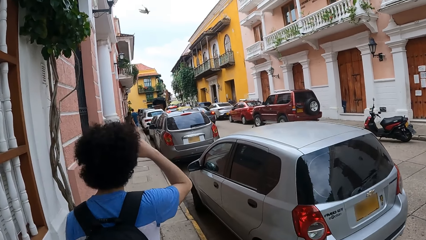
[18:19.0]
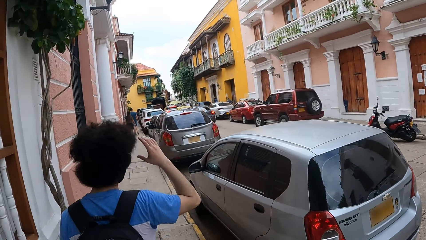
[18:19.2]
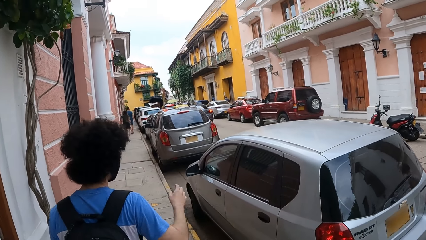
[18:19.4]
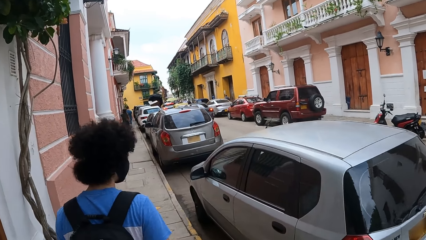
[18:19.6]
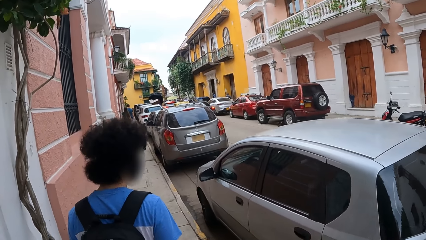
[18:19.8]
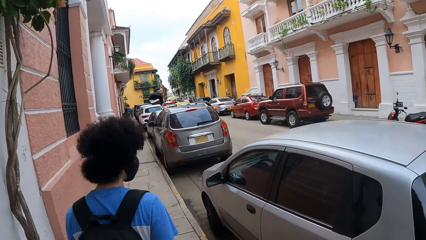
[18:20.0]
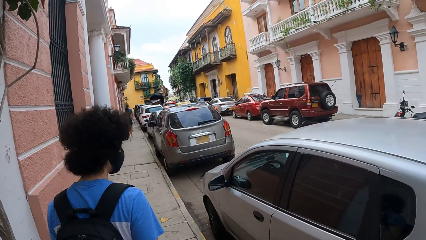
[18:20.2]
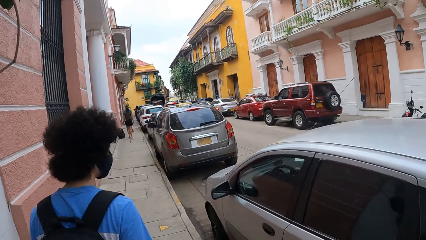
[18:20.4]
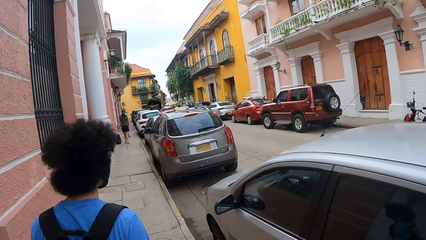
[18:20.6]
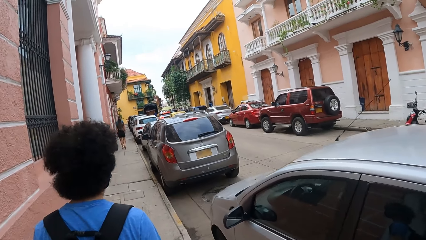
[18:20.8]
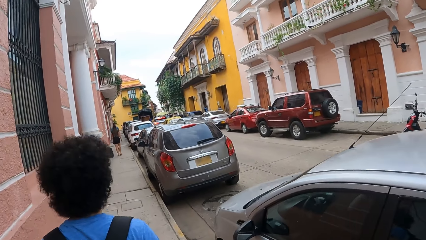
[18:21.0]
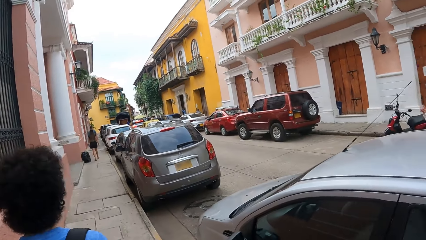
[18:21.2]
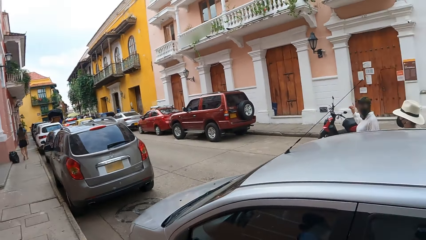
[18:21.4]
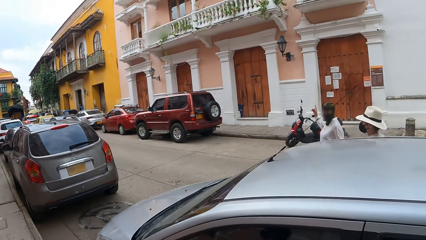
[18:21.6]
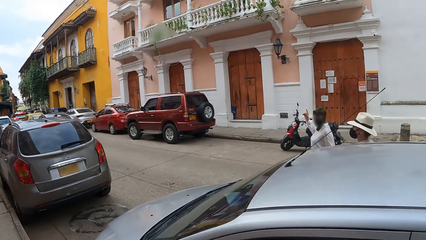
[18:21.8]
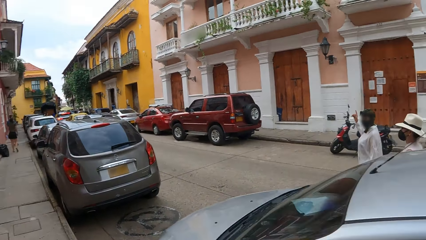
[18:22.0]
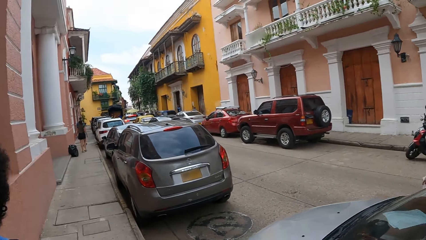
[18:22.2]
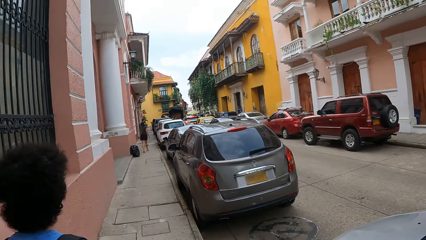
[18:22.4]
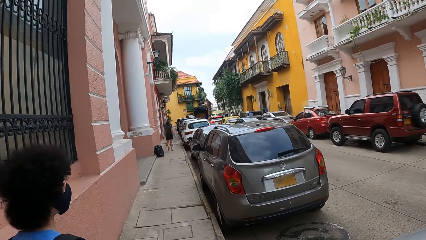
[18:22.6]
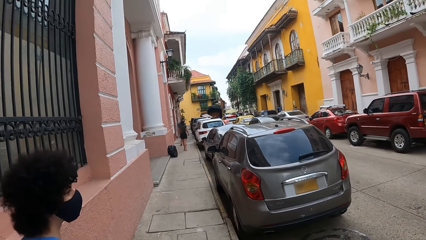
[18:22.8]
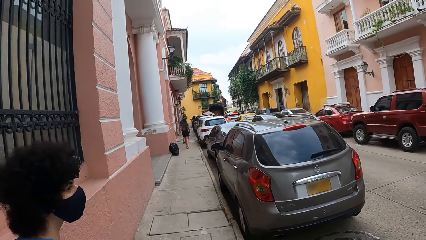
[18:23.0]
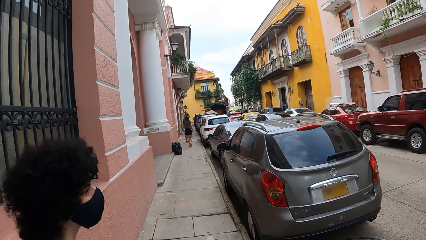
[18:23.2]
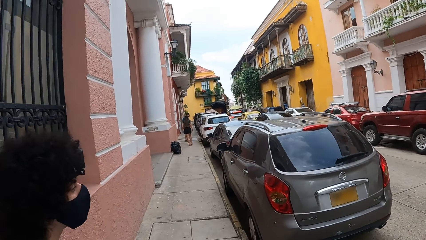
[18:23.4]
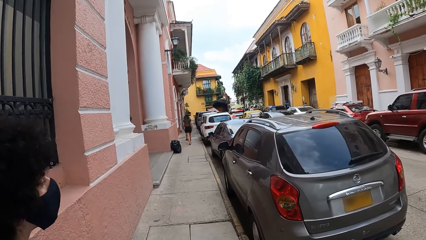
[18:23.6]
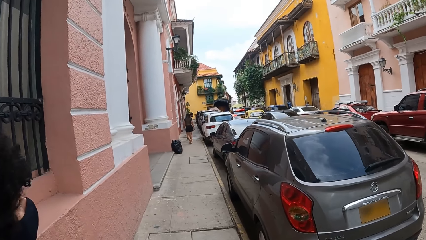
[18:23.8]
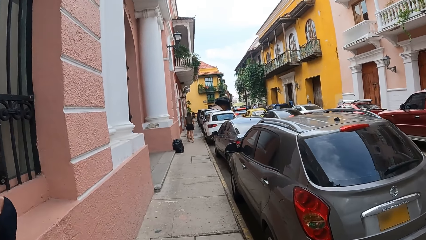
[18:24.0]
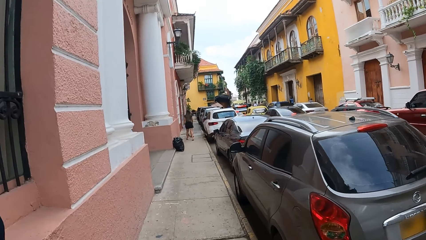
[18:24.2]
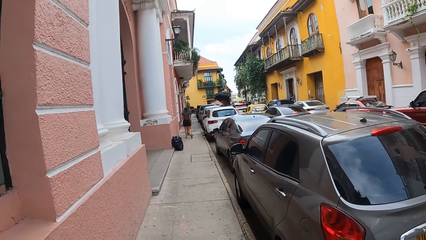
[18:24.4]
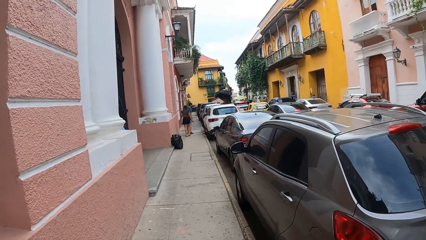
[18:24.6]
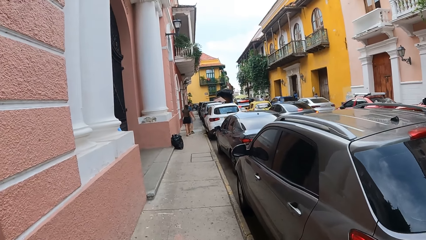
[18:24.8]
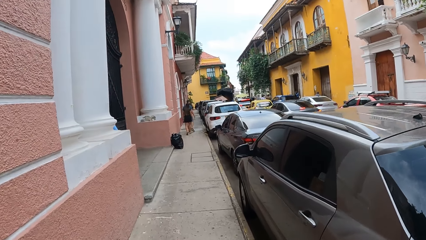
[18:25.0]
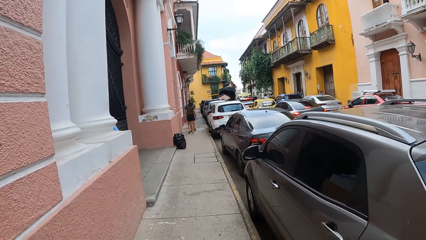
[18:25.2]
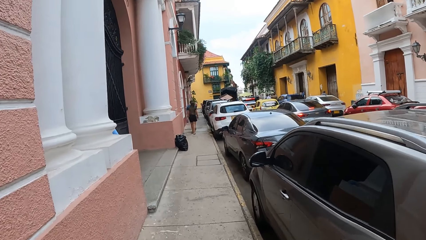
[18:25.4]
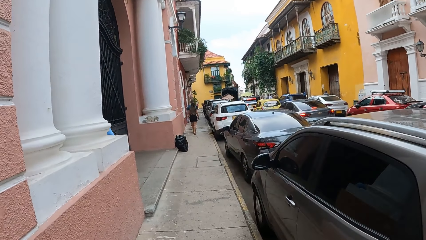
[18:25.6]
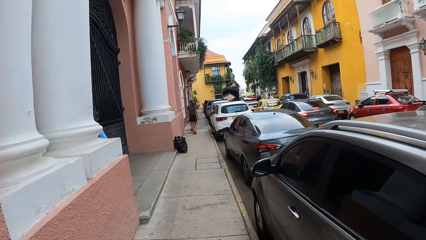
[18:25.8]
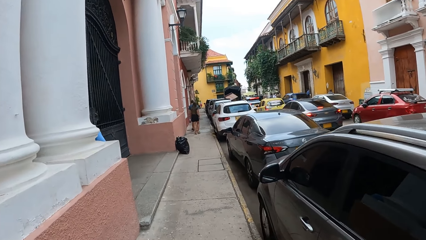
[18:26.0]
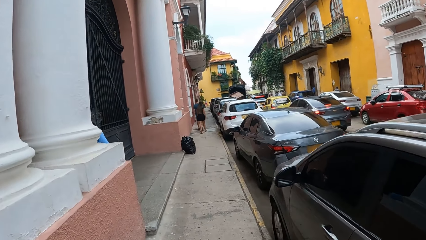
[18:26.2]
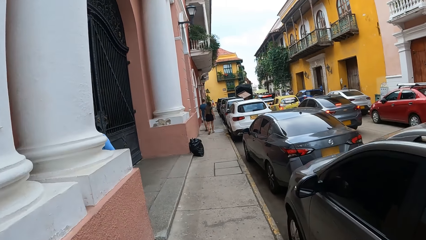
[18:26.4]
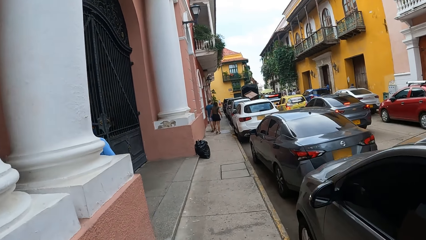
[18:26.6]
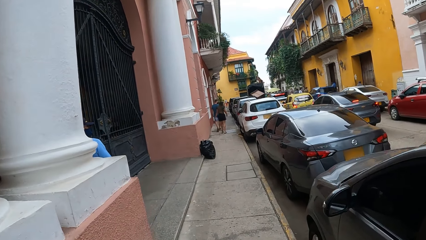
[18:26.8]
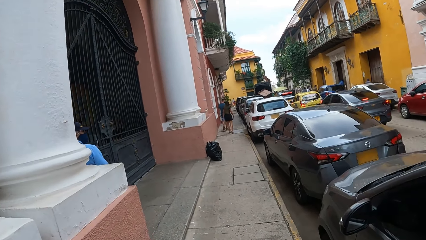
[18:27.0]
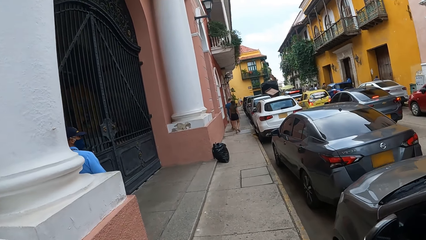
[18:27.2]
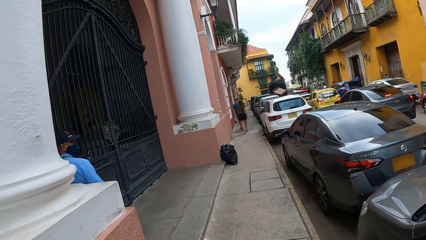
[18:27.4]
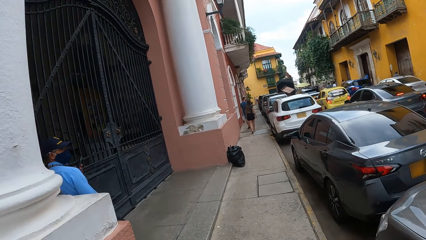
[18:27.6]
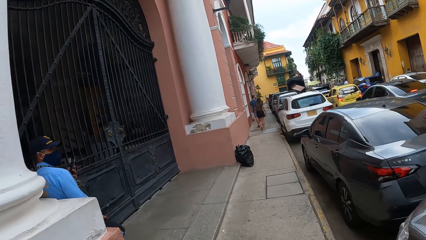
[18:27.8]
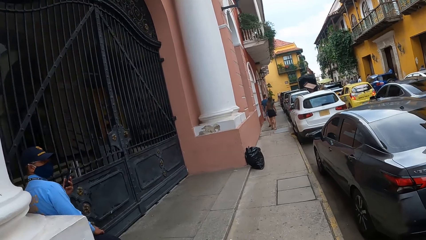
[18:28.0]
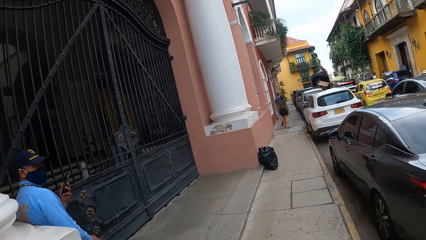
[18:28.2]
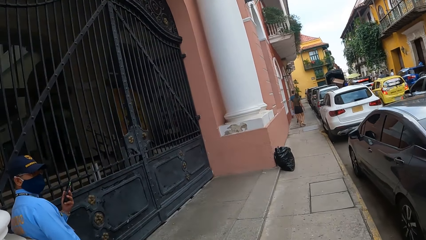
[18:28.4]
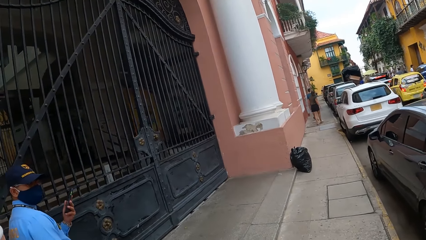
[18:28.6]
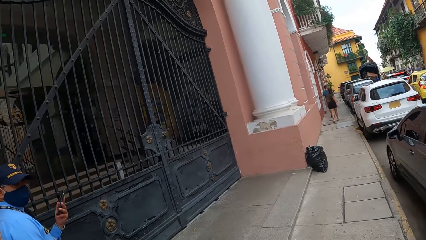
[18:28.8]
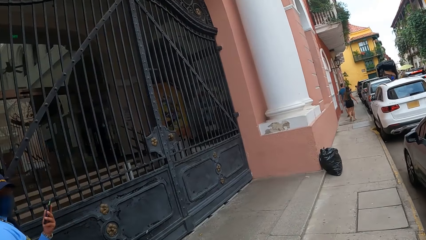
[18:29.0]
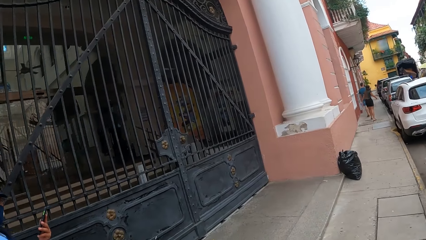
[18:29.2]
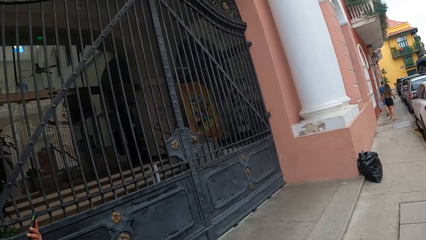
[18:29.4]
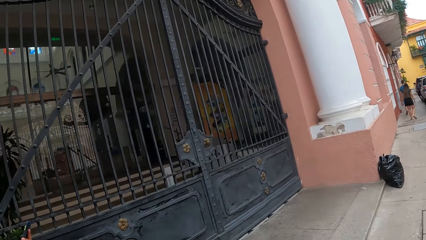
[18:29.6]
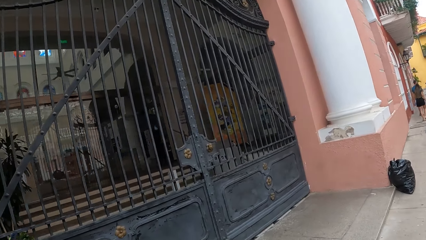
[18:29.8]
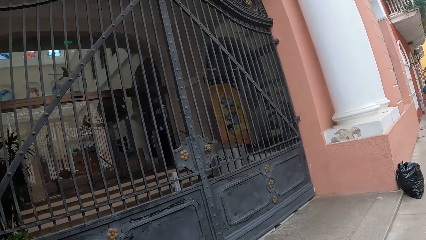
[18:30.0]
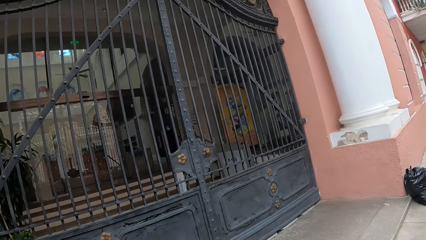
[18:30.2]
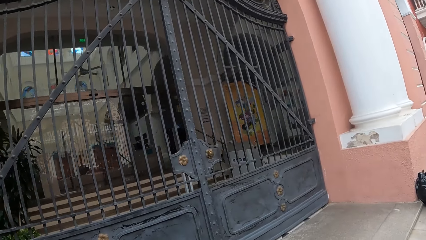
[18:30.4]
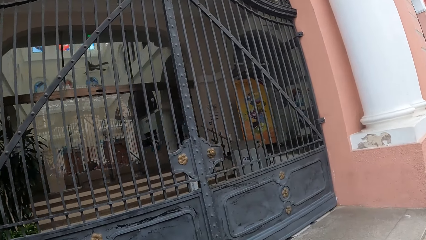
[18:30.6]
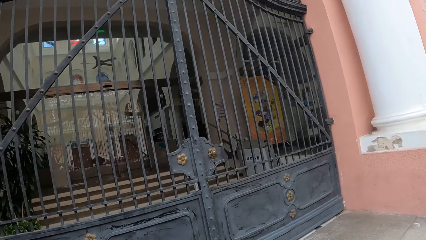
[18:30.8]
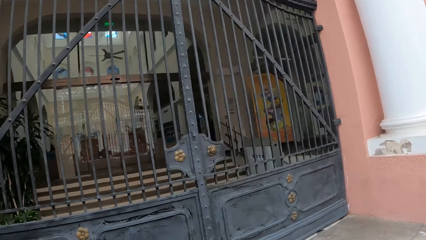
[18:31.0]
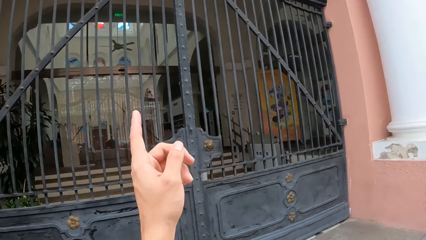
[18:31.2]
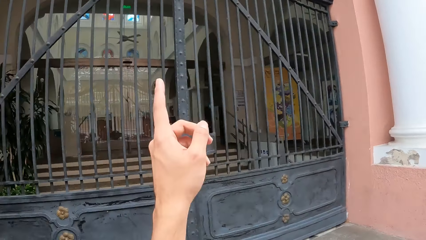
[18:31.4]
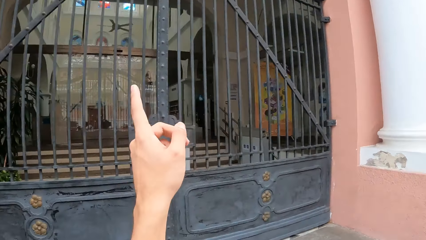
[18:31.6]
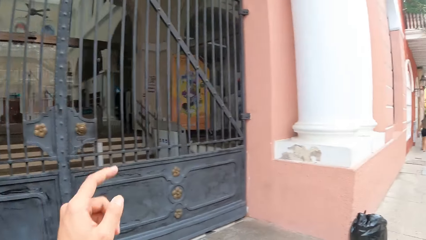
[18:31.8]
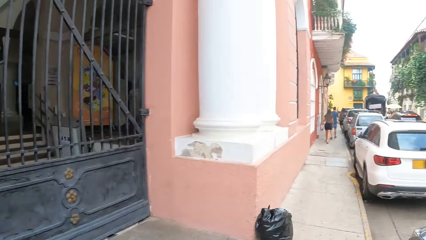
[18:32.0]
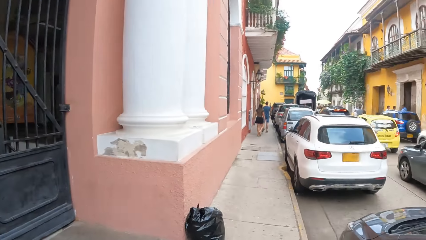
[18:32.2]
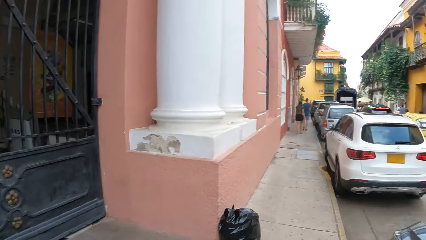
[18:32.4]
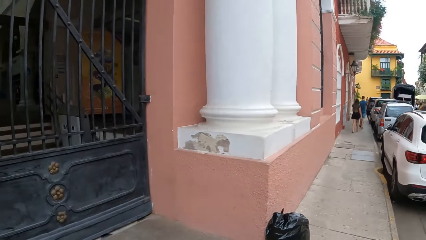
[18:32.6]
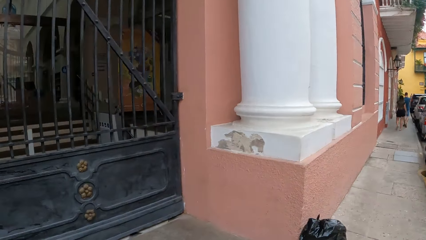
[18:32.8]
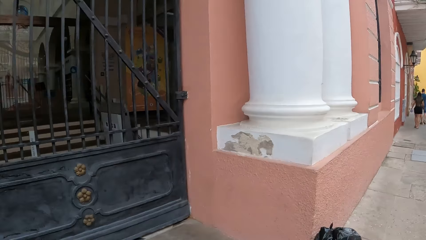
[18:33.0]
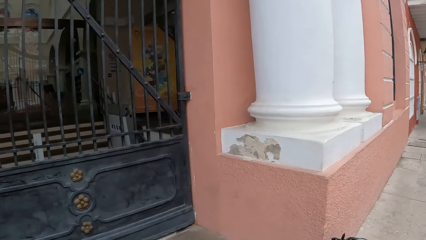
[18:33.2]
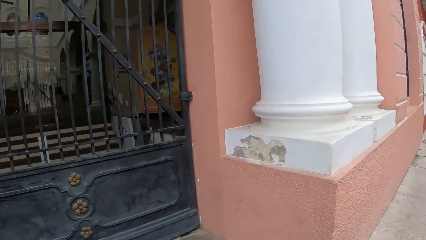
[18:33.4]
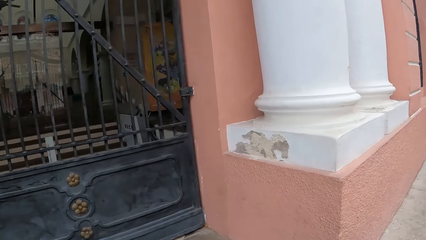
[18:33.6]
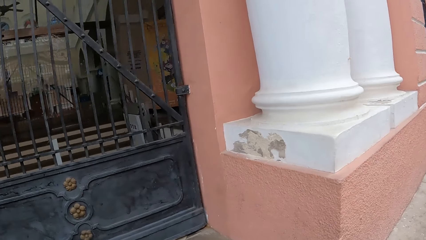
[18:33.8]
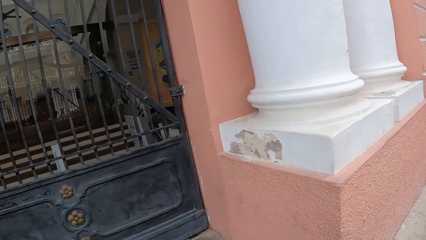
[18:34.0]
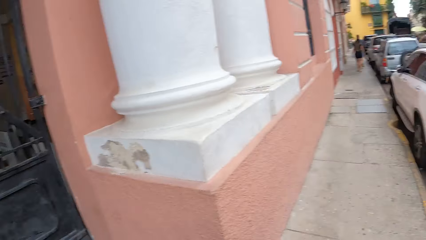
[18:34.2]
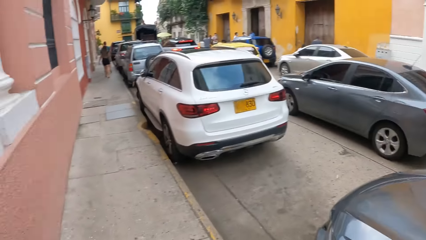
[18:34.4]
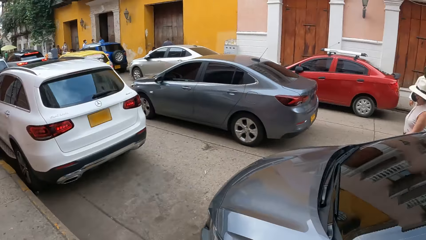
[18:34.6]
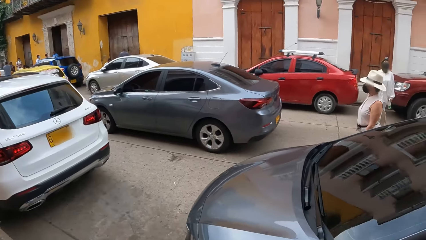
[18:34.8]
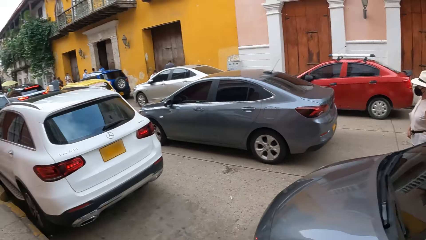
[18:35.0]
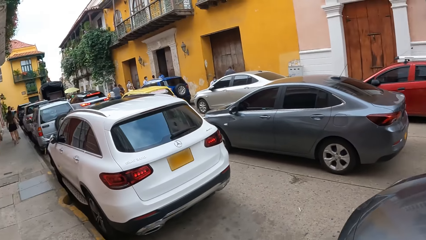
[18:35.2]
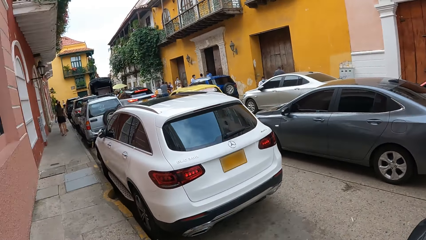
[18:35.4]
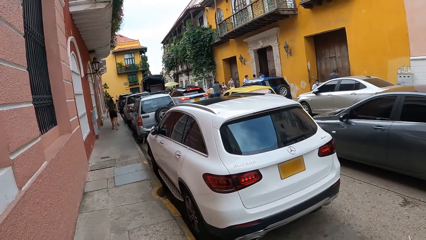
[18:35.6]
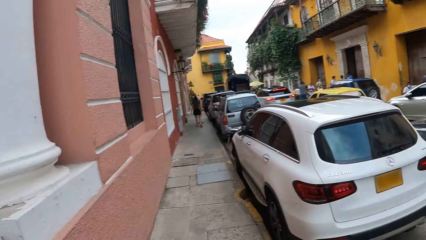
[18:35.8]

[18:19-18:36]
The camera wearer points at the gate. They look around the street.
